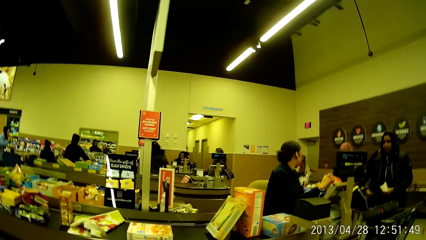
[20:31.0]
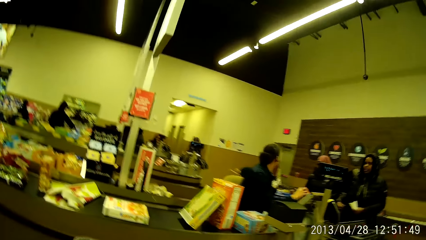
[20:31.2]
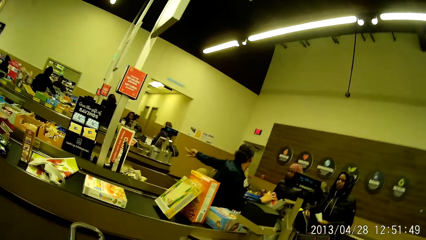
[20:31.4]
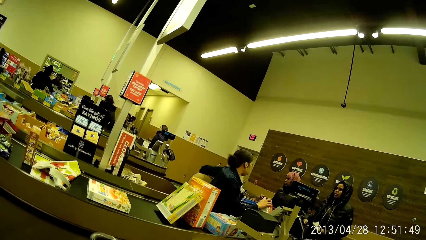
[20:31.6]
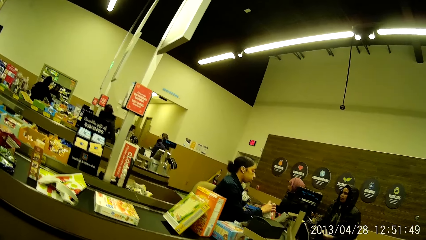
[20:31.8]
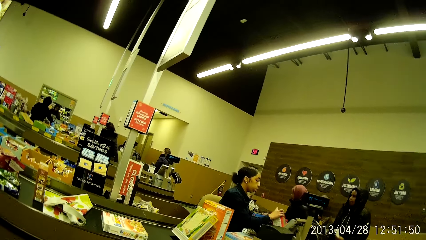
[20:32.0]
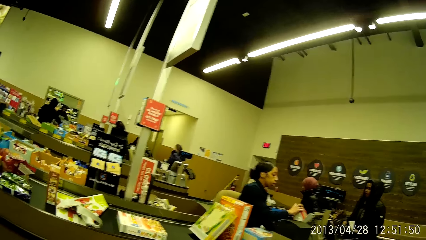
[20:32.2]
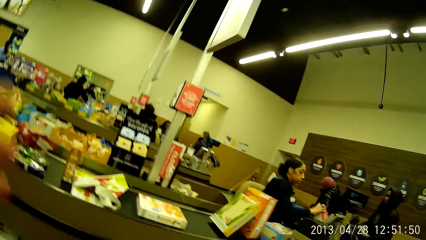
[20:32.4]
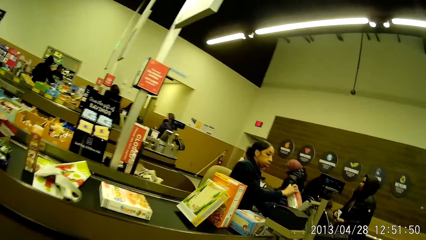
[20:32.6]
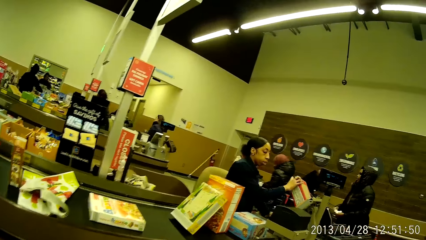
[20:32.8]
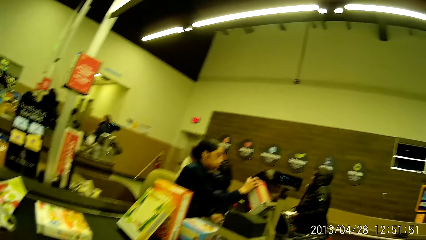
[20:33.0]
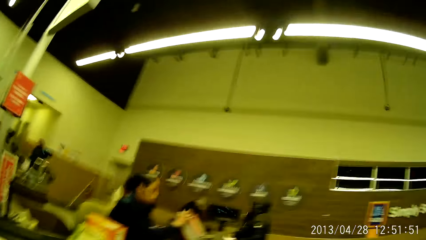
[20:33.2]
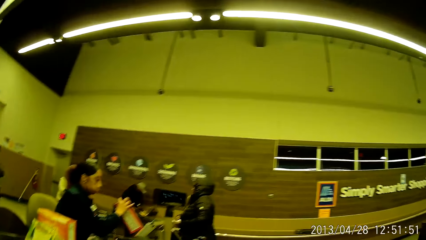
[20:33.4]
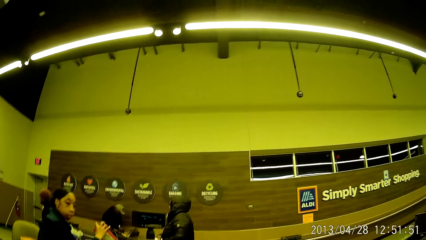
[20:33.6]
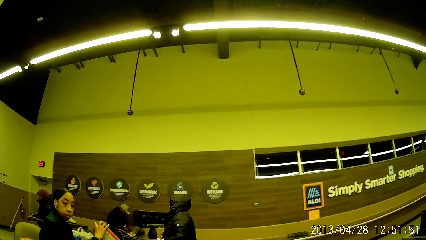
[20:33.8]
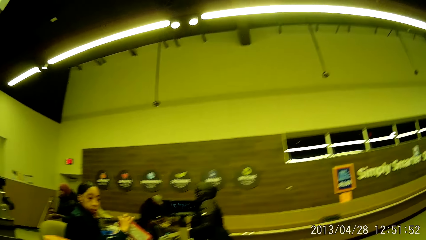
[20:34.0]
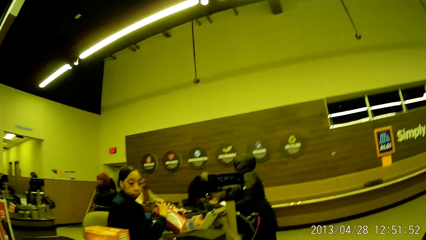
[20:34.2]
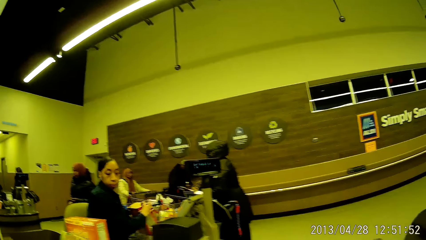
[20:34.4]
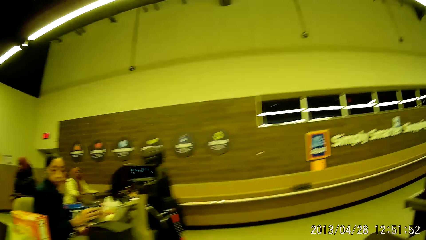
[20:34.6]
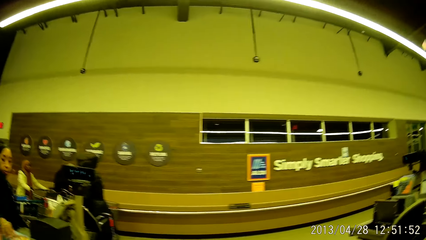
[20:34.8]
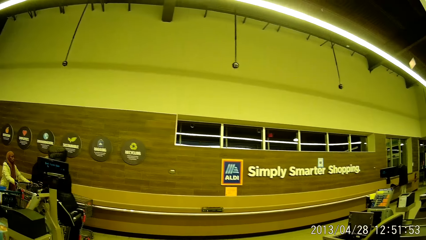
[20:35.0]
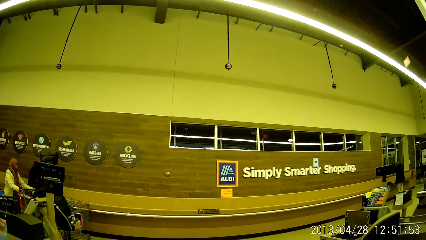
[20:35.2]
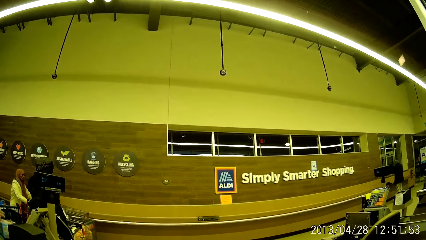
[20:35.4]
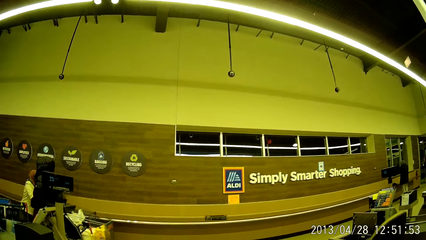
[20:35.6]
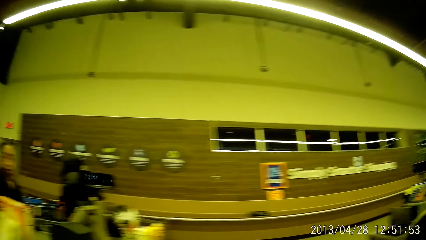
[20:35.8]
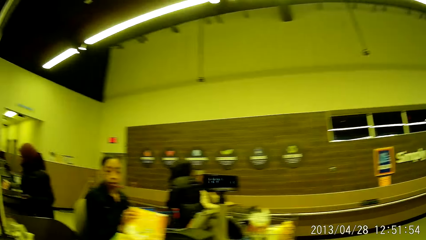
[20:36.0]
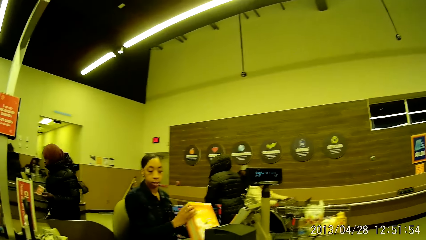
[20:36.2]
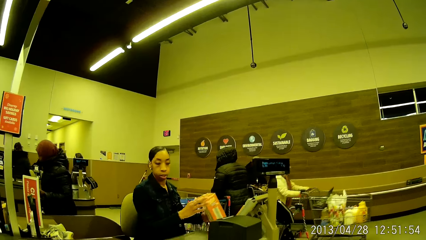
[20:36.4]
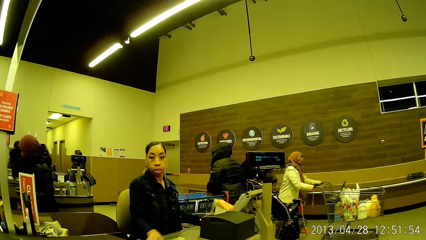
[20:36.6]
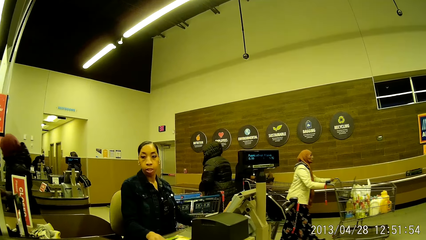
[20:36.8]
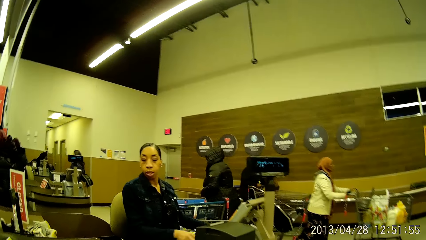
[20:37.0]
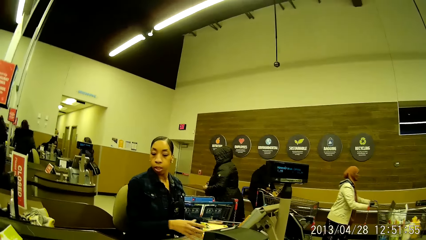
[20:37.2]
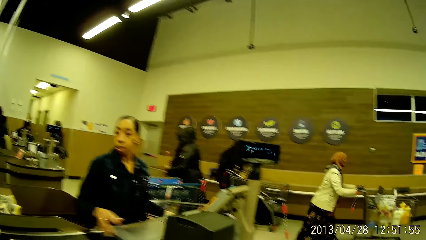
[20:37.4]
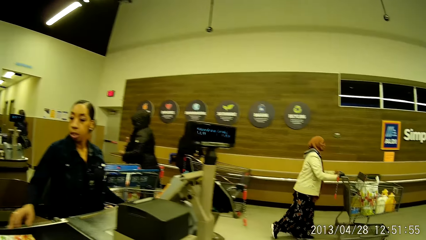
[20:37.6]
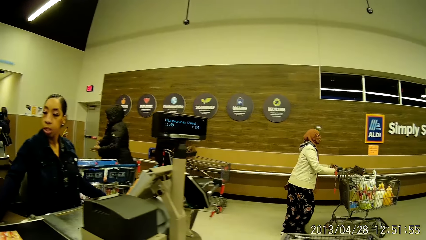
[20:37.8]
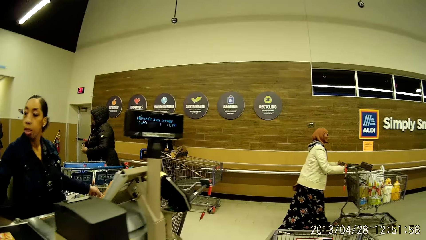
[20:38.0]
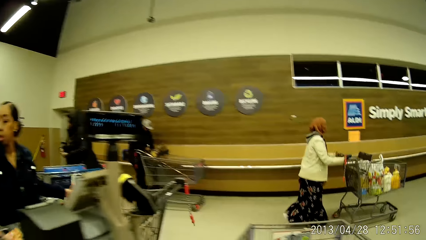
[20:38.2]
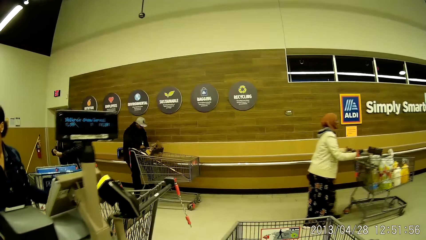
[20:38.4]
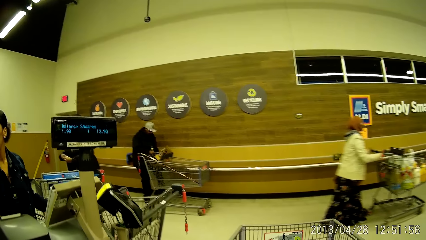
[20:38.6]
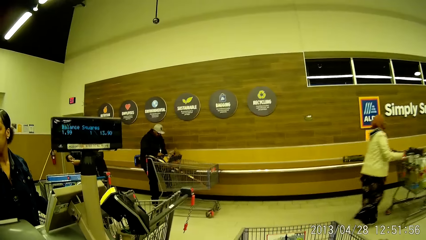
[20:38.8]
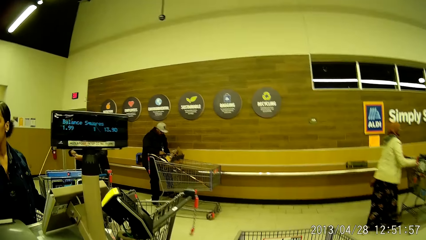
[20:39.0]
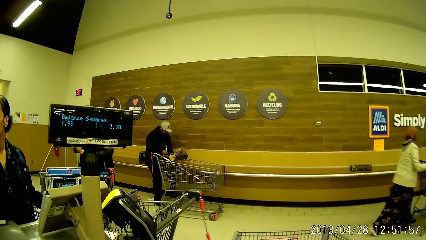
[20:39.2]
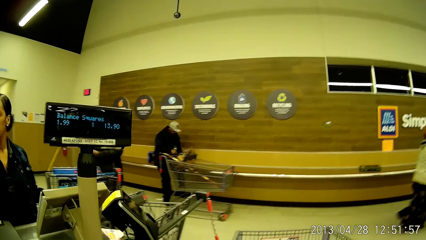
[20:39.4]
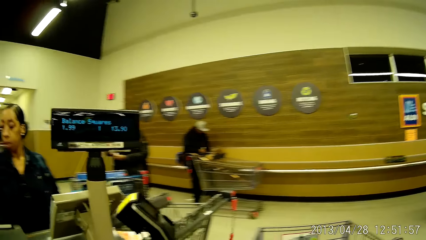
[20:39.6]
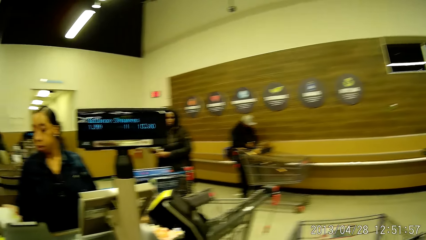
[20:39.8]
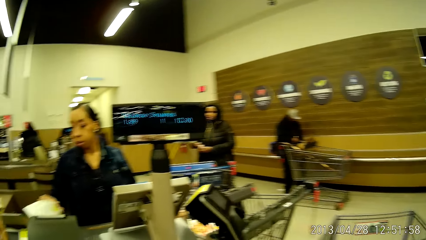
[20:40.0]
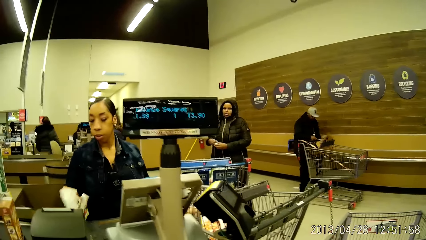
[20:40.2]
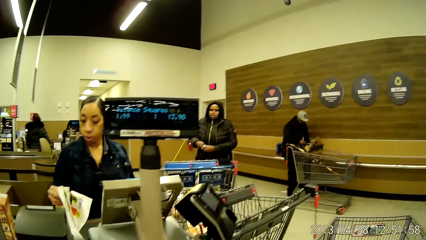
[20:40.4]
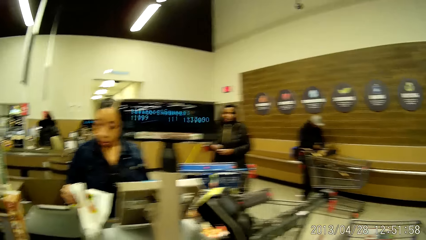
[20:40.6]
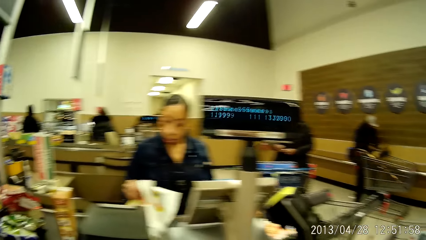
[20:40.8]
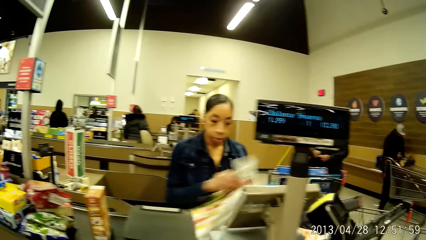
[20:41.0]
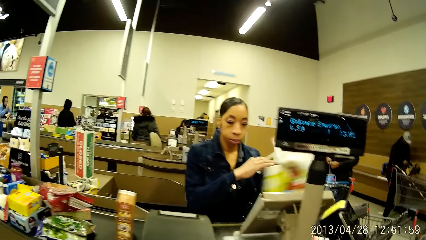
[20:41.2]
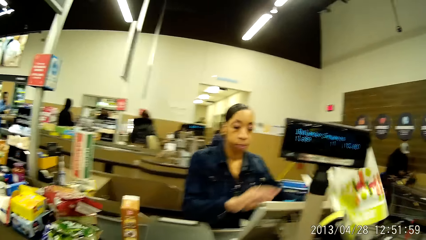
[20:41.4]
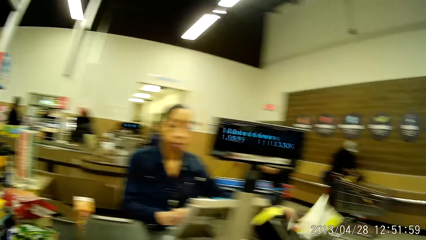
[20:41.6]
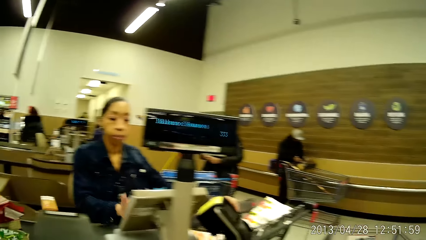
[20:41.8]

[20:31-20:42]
The cashier calculates the total cost of the groceries.

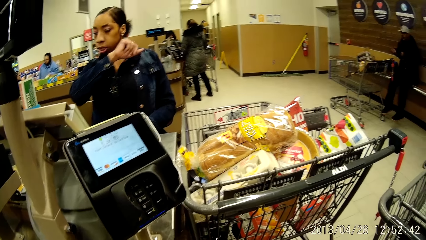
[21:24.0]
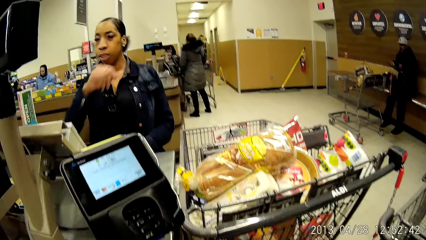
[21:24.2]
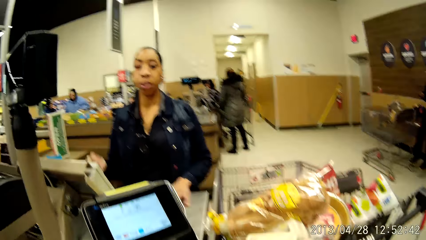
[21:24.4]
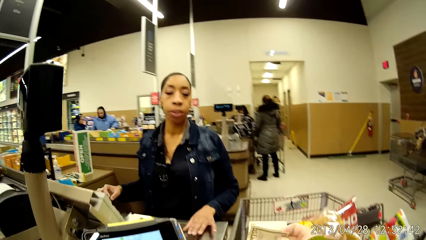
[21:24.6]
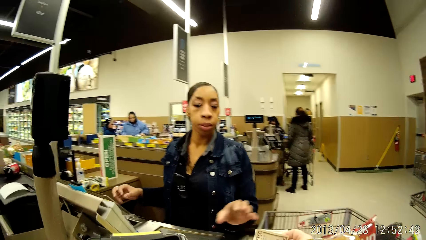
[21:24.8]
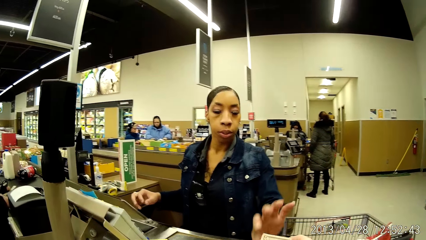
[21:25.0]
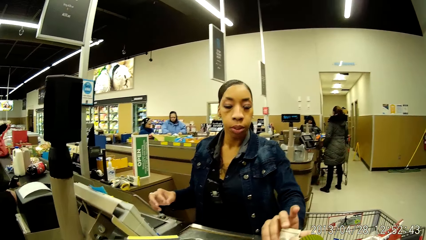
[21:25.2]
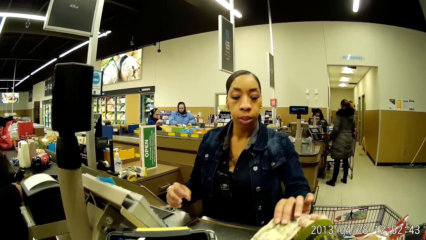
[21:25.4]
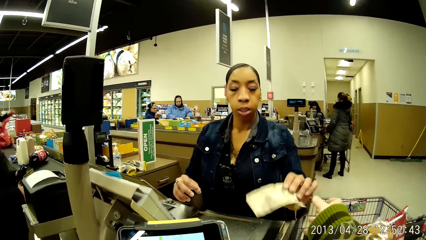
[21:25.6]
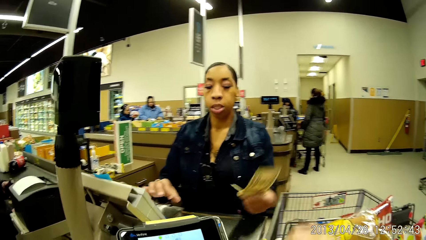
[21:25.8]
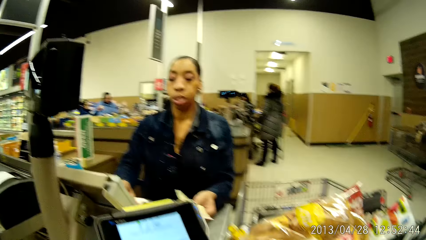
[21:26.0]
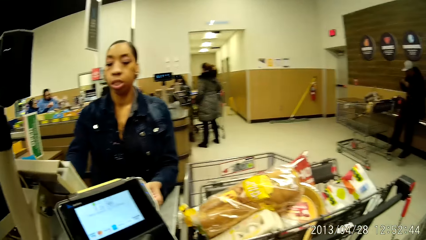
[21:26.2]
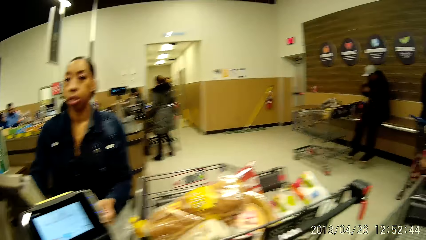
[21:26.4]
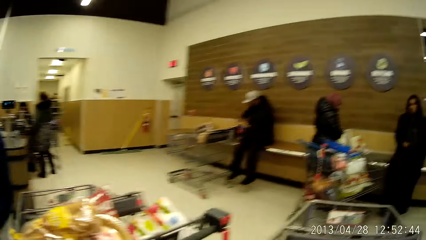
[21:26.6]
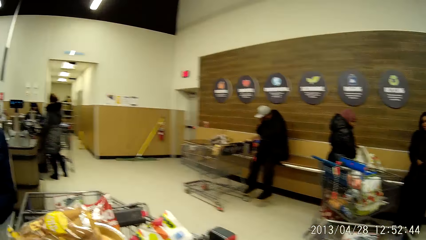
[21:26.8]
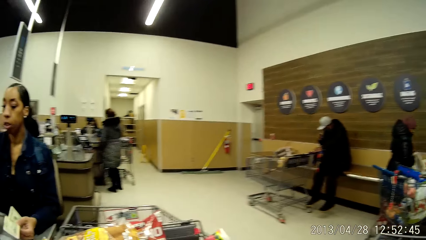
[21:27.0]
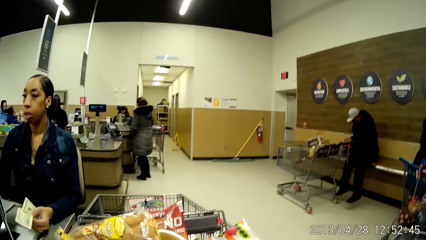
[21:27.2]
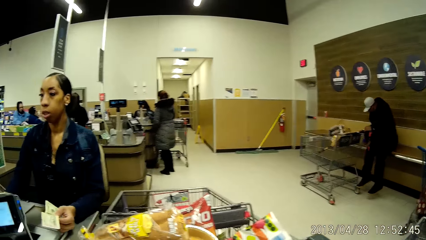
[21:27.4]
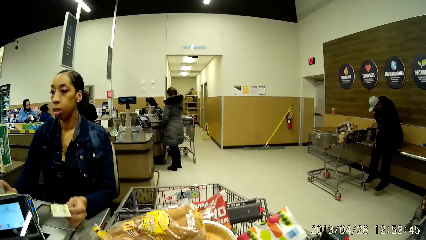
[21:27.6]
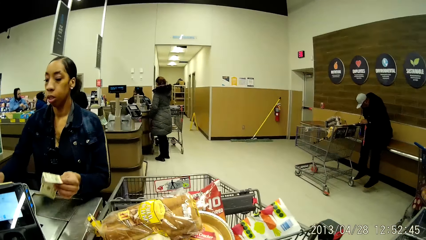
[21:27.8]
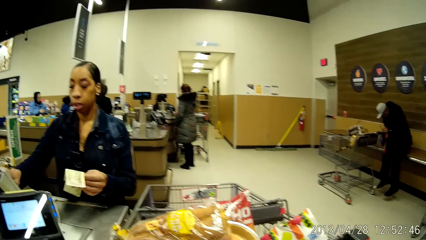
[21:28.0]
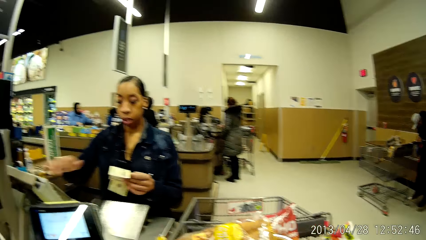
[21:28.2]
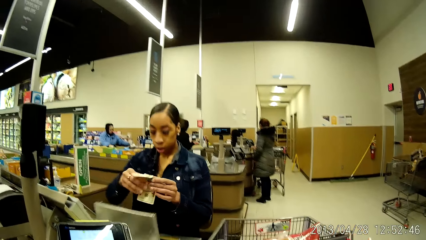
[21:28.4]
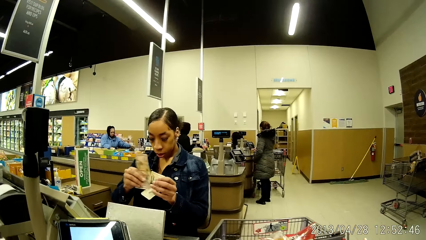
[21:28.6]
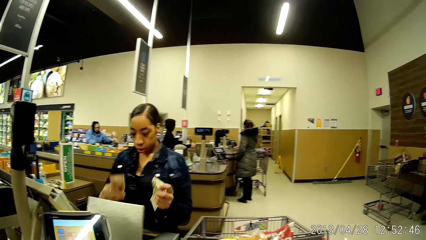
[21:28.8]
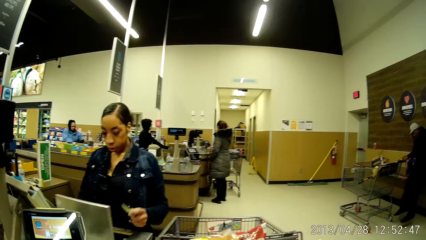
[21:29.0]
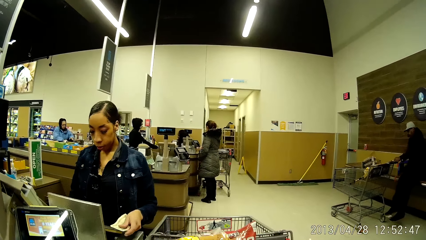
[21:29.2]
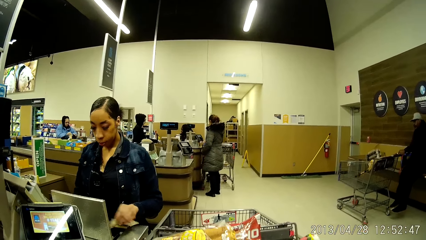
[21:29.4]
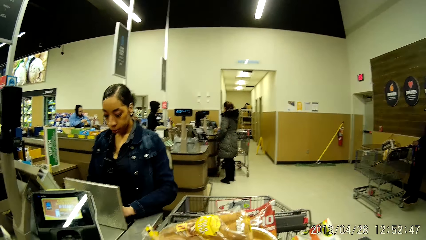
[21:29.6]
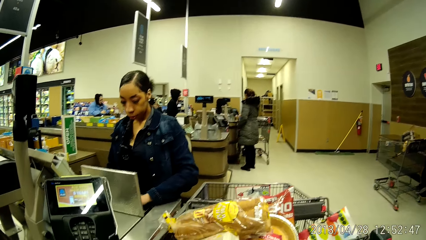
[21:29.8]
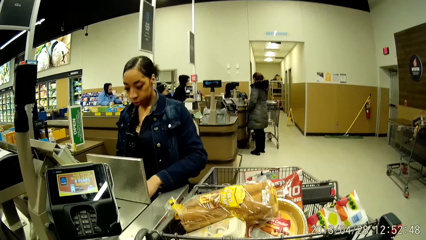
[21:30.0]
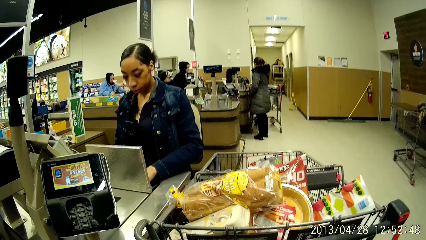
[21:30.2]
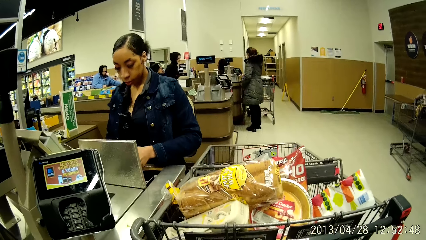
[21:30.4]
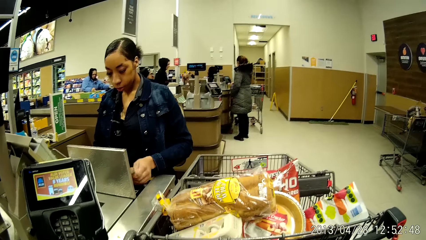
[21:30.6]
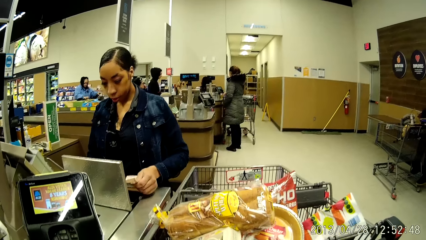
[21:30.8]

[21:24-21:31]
The camera wearer gives some money to the cashier. They observe another woman. The cashier presses her computer and puts the money into a cash drawer.
